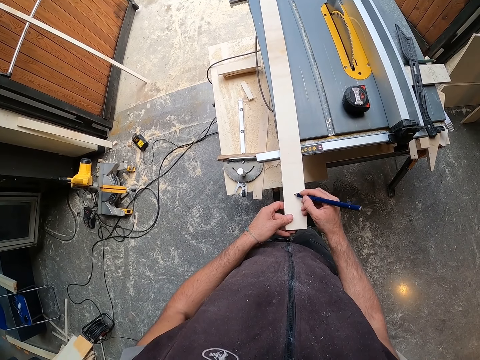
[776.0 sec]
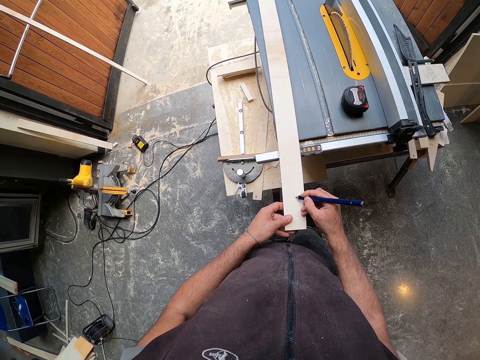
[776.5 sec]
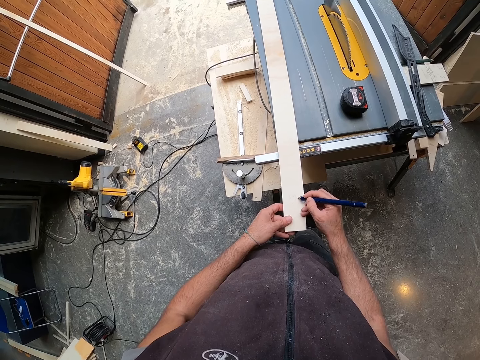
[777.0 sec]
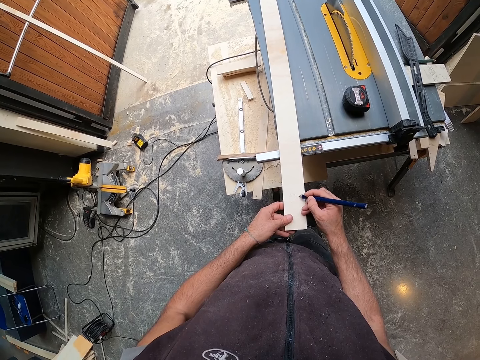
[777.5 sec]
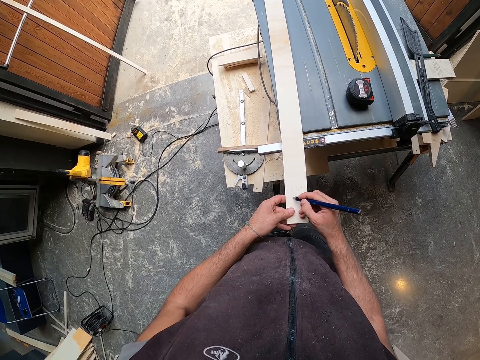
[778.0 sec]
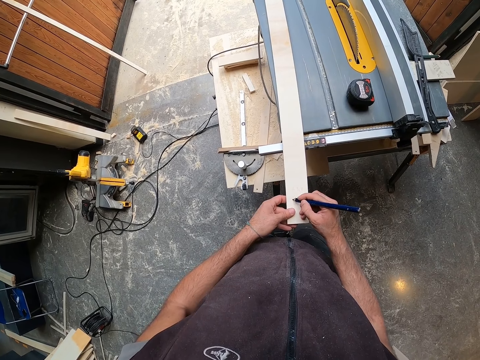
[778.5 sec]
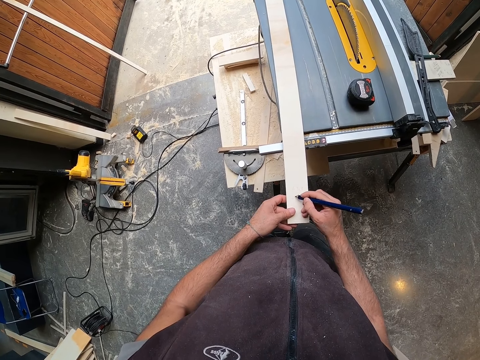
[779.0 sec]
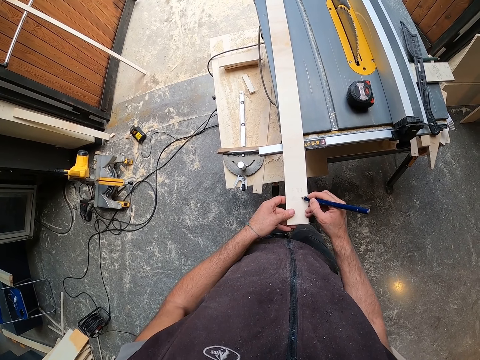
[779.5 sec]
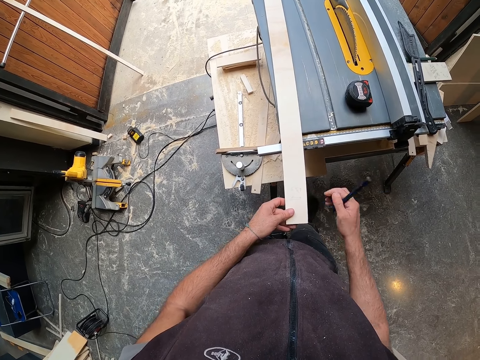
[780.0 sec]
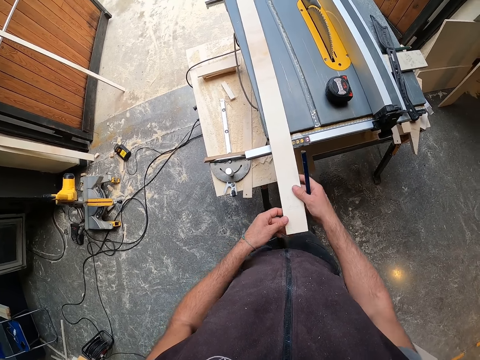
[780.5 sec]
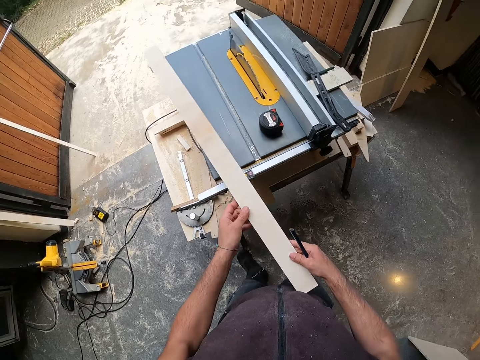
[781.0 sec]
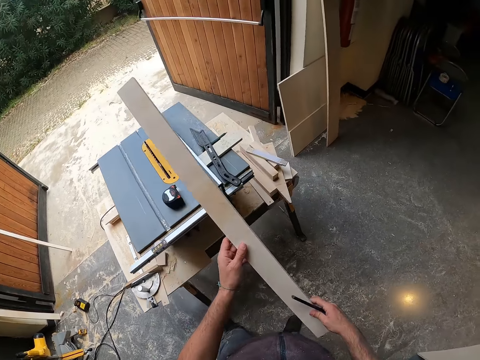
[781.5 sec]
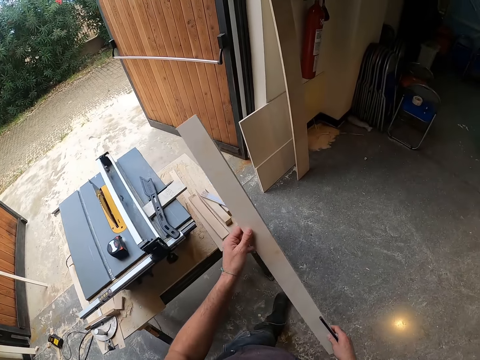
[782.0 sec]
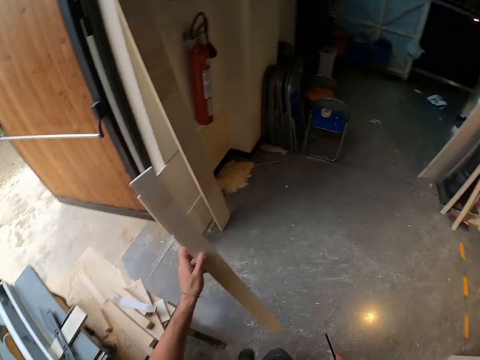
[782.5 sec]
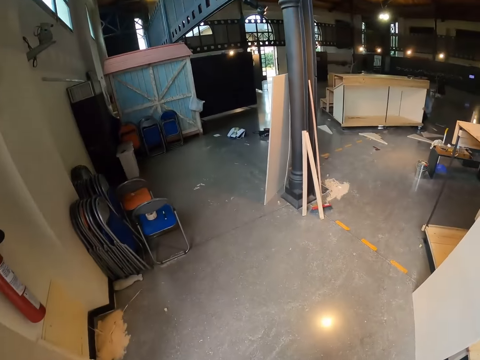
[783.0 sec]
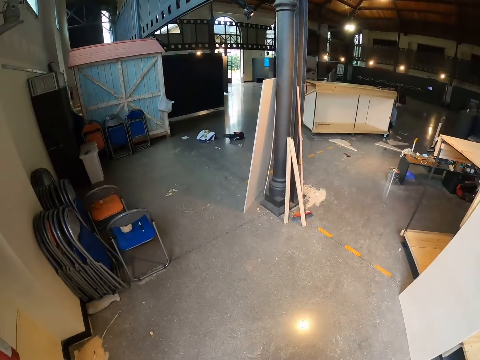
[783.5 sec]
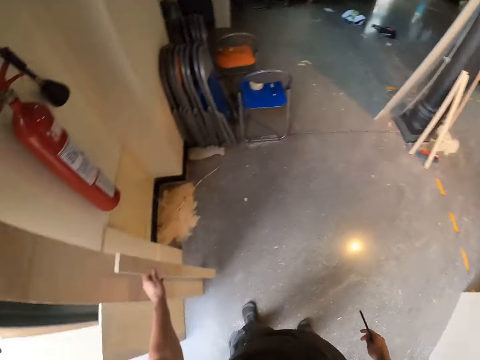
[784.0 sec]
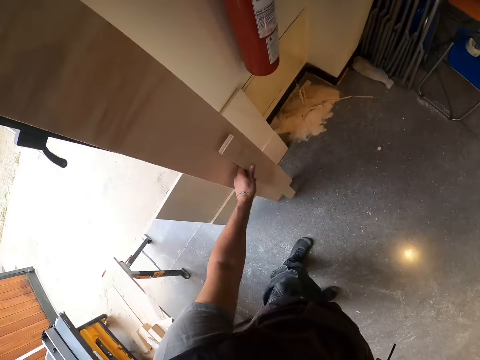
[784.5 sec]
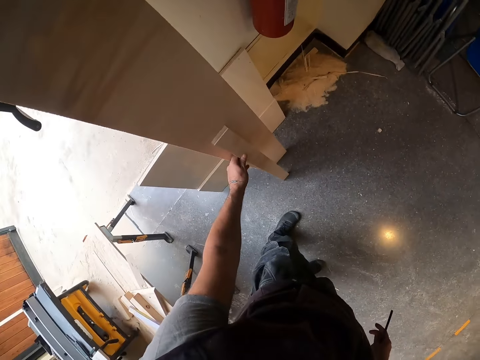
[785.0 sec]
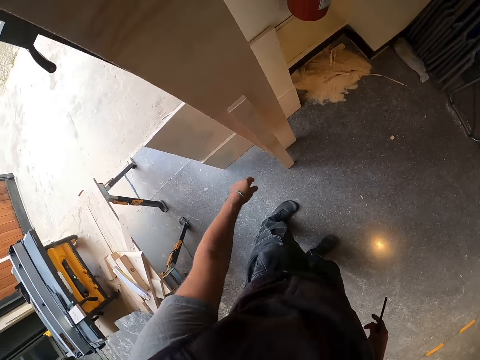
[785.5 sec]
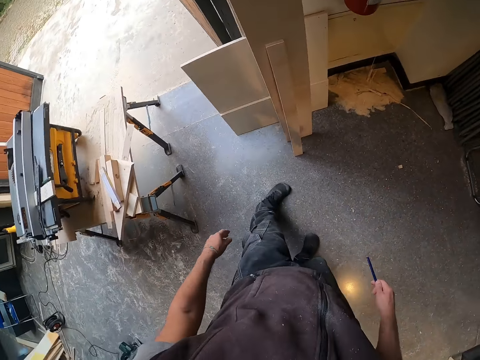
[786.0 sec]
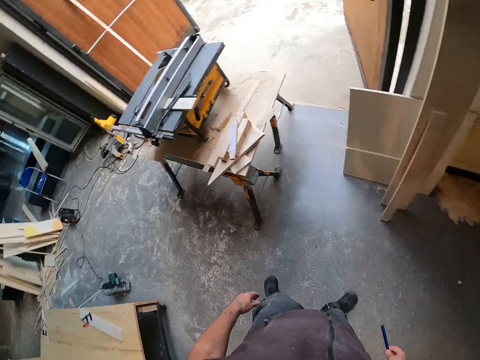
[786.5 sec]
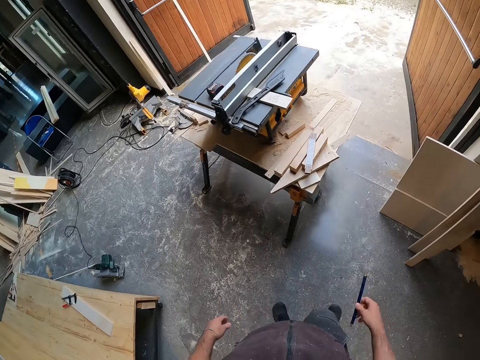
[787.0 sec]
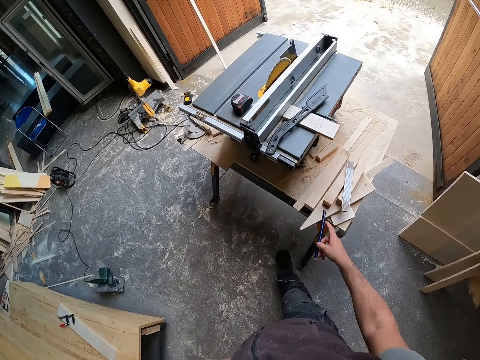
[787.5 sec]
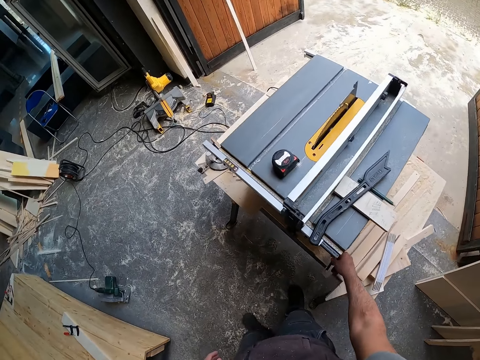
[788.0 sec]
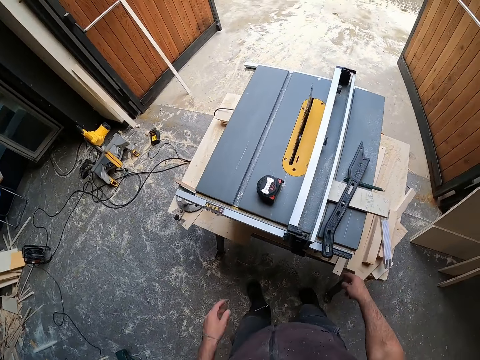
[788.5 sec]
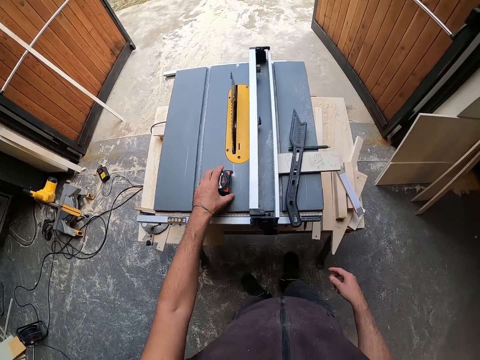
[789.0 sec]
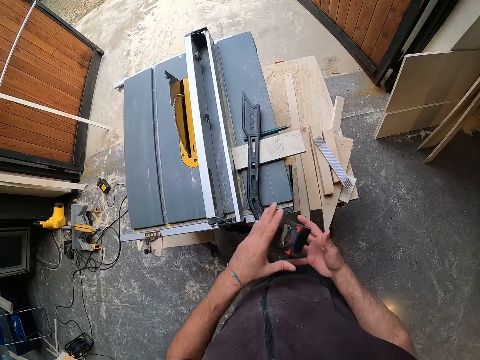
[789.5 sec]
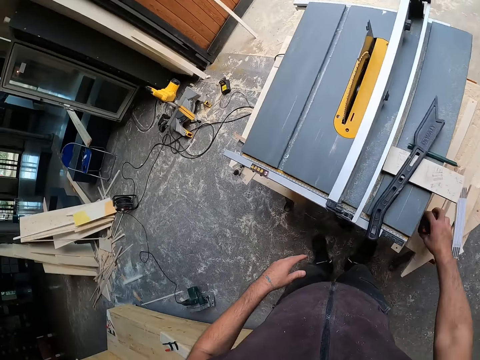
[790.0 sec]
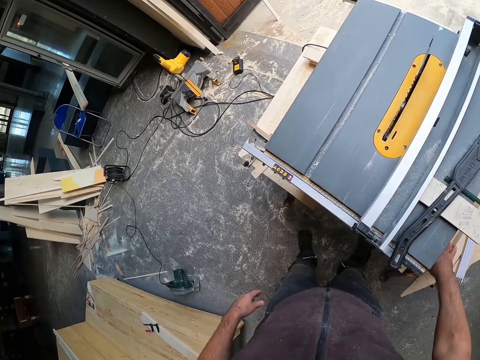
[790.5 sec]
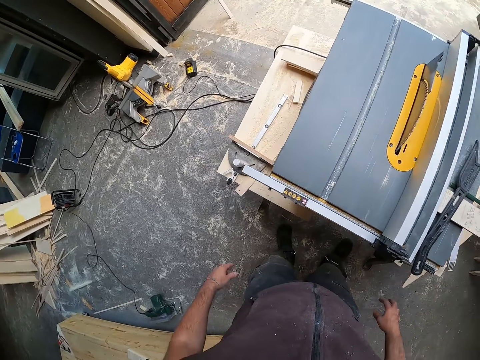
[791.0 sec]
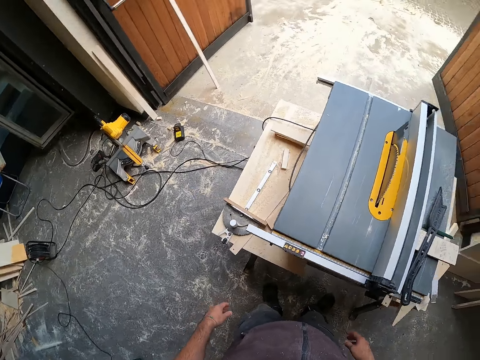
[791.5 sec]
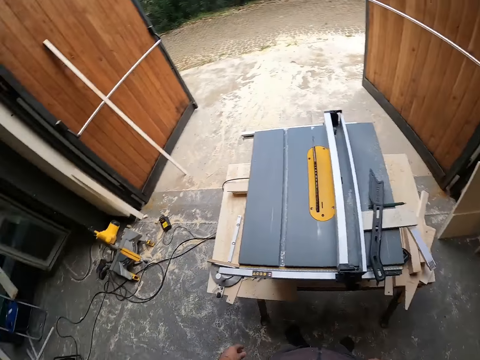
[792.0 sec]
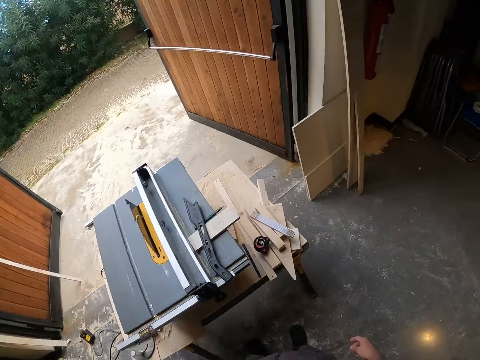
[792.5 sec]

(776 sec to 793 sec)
The camera wearer picks up the wood plank or chipboard from the table saw with both hands. He pulls the chipboard. He carries the chipboard with both hands. He walks around and looks around. He places the wood plank by the side of the wall with his left hand. He turns around. He drops the pen on the table saw with his right hand. He picks up the measuring tape from the table saw with his left hand. He passes the measuring tape from his left hand to his right hand. He drops the pen on the table saw with his right hand. He puts the measuring tape on the table. He looks around.

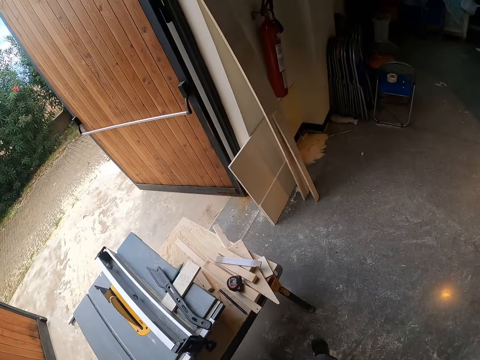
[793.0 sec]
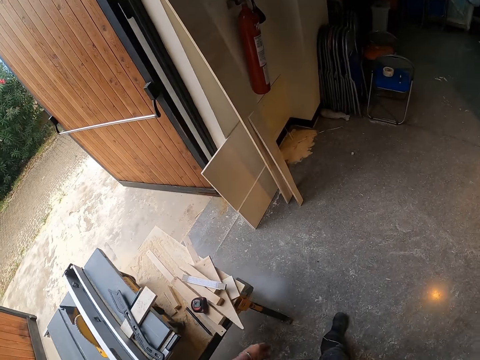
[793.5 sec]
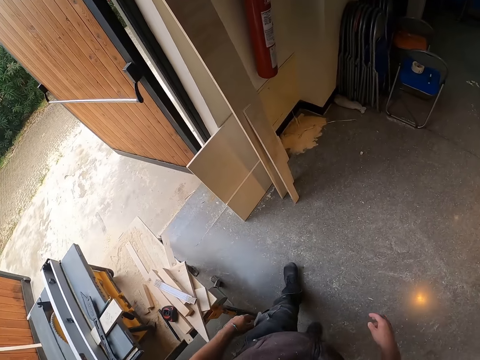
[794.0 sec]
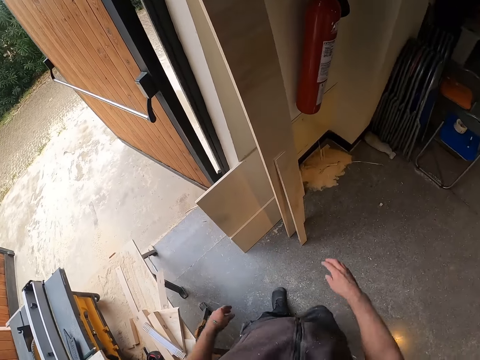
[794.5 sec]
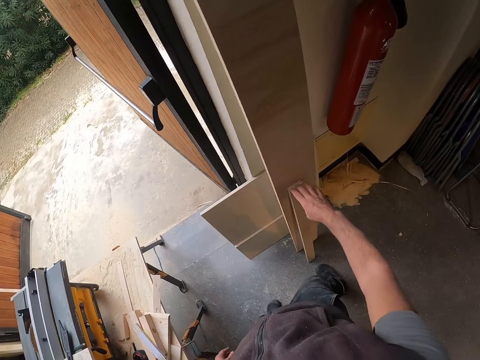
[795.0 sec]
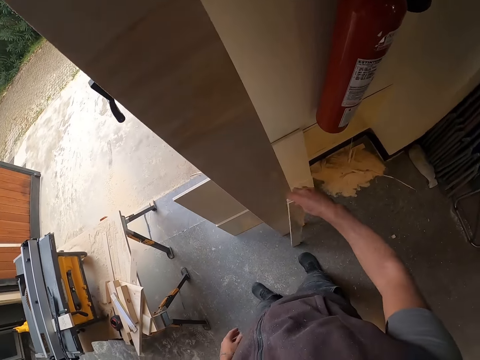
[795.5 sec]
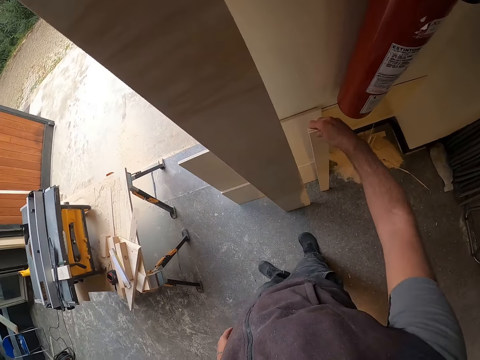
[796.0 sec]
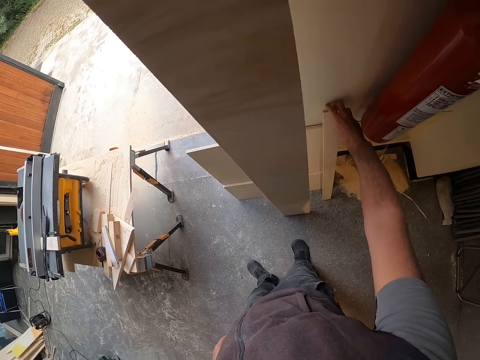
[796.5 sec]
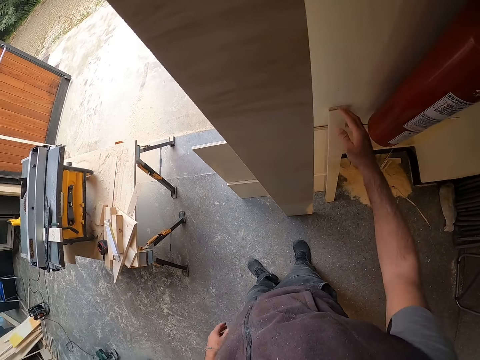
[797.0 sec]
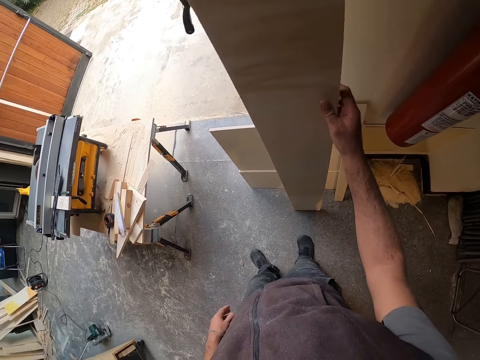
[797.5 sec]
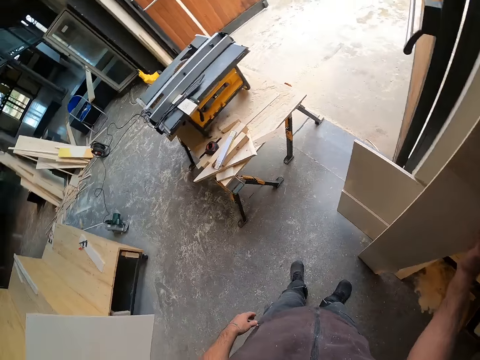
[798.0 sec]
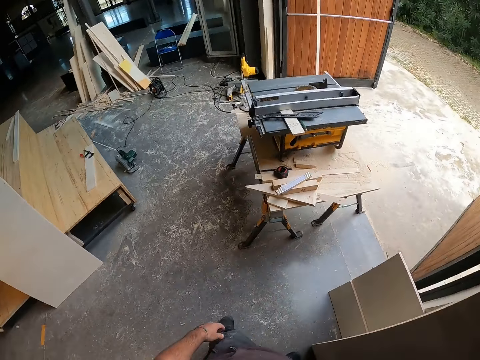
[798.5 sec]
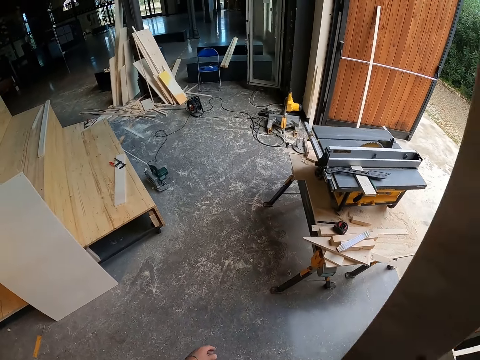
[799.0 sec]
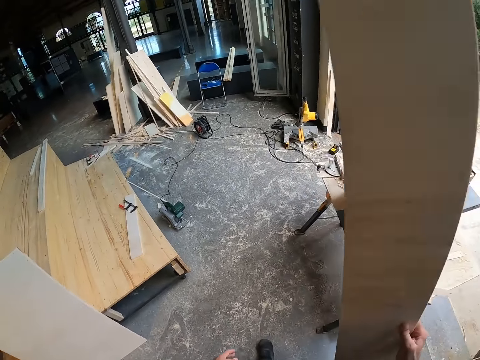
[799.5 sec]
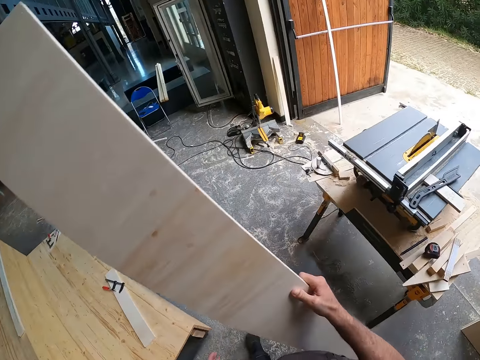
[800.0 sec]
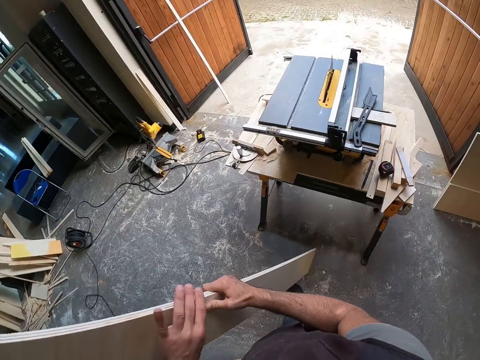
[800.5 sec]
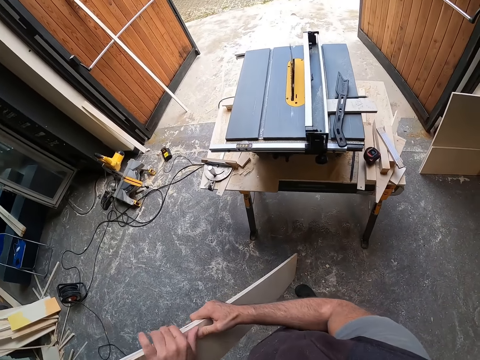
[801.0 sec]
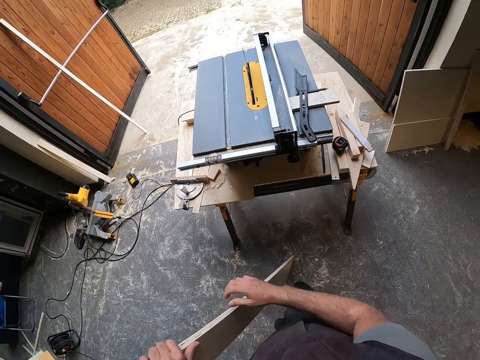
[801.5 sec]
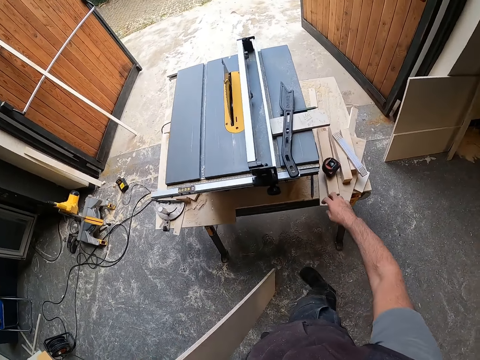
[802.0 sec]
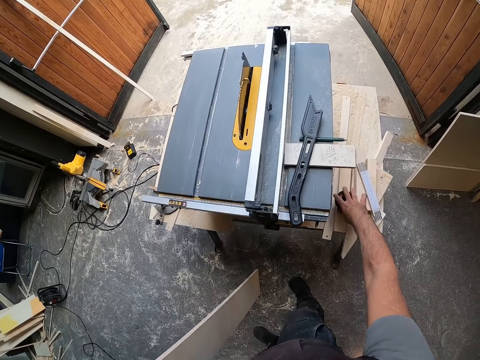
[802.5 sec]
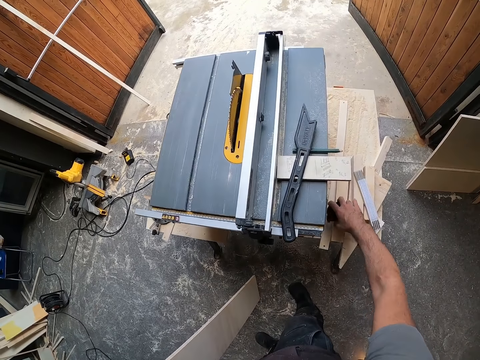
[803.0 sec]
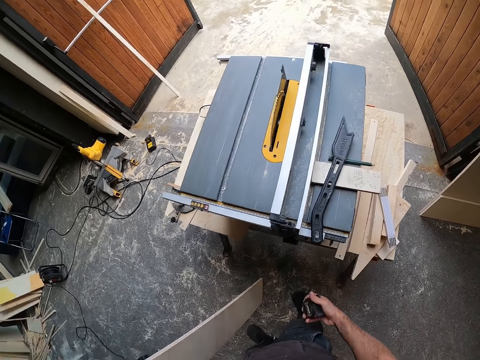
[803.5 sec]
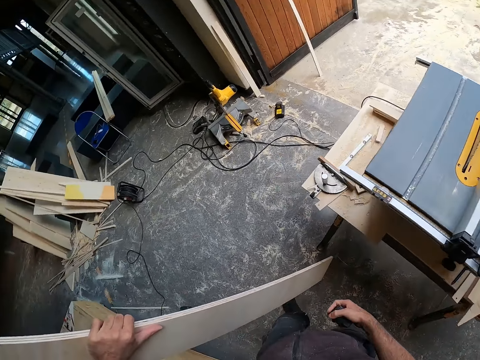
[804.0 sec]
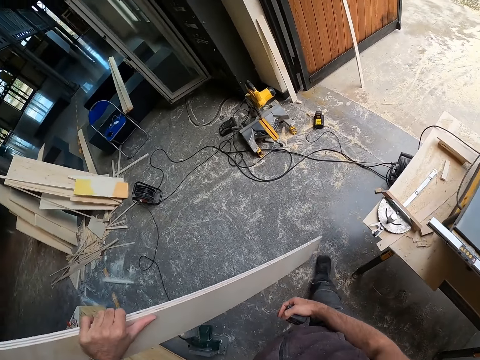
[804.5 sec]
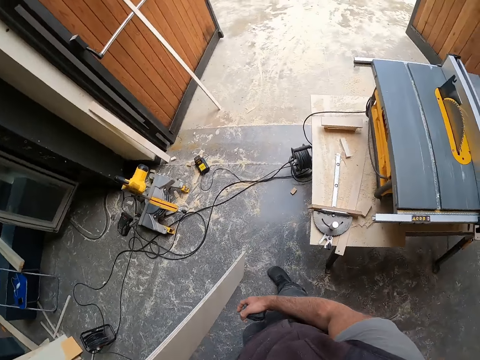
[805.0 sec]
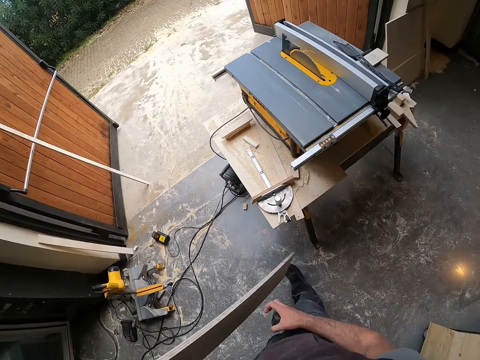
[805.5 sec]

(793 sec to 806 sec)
The camera wearer walks around. He adjusts the wood plank or chipboard on the side of the wall with his right hand. He picks the chipboard and leans the chipboard on the wall. He picks up the wood plank from the side of the wall with his right hand. He carries the chipboard with his right hand. He transfers the wood plank from his right hand to his left hand. He holds the chipboard with both hands. He picks up the measuring tape from the table saw with his right hand. He carries the chipboard with the left hand and walks around.
